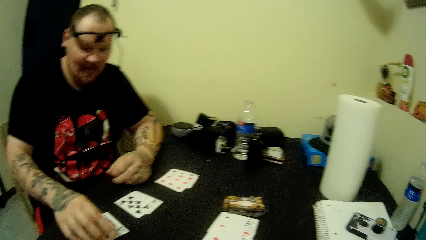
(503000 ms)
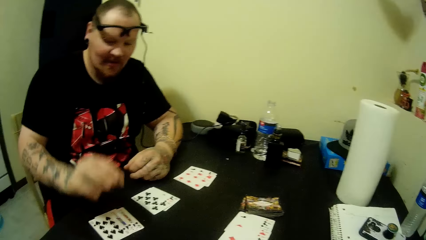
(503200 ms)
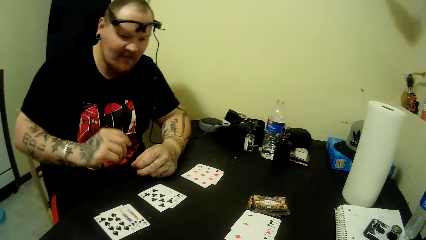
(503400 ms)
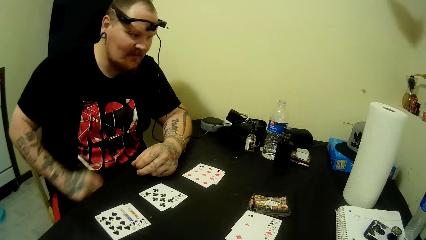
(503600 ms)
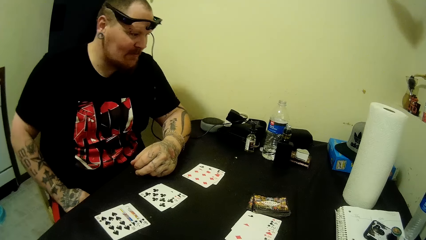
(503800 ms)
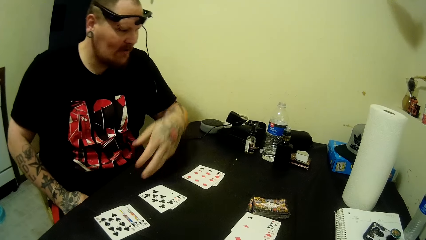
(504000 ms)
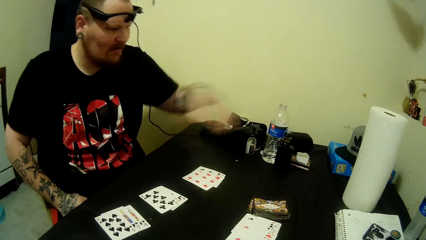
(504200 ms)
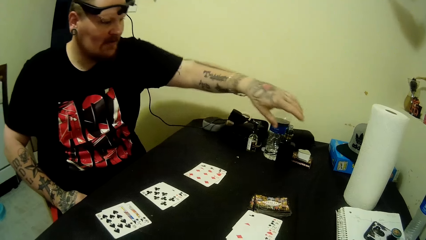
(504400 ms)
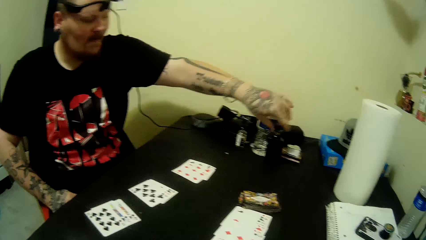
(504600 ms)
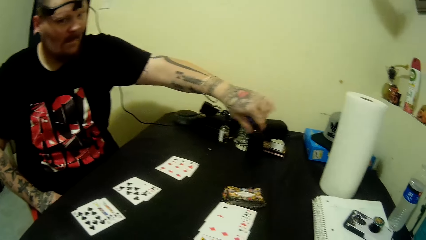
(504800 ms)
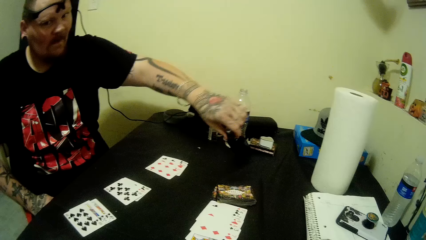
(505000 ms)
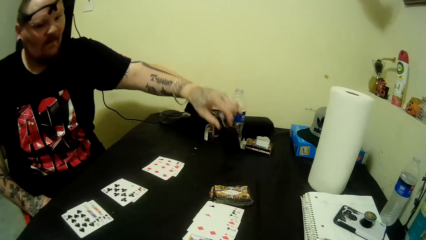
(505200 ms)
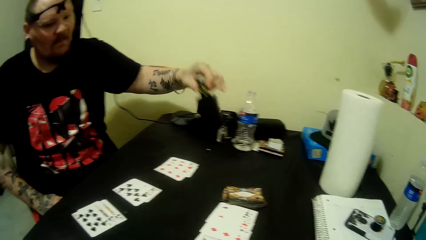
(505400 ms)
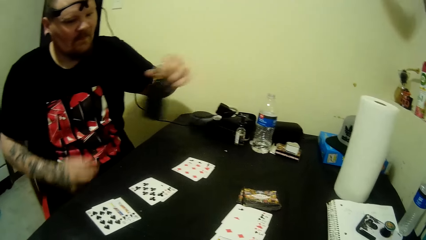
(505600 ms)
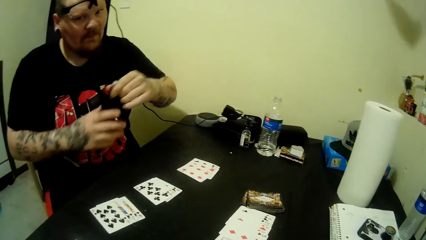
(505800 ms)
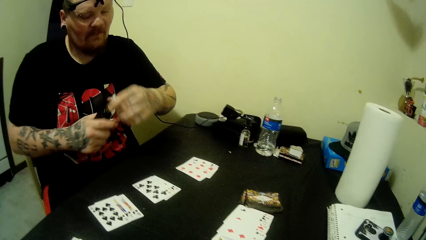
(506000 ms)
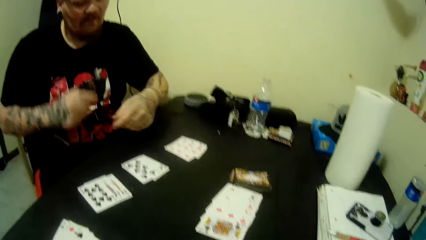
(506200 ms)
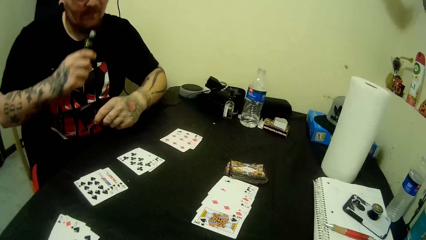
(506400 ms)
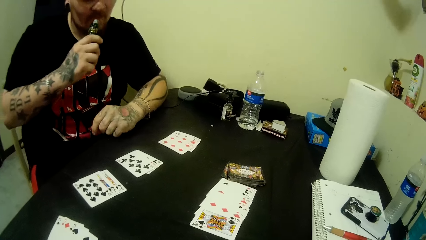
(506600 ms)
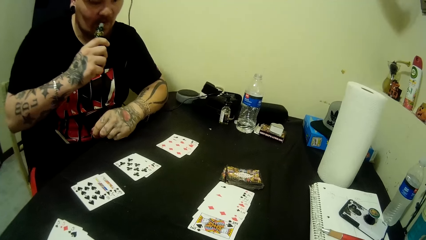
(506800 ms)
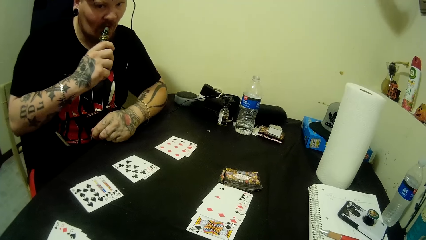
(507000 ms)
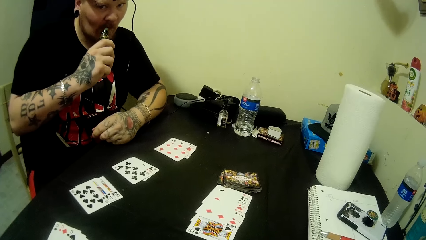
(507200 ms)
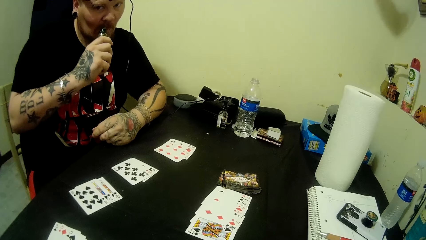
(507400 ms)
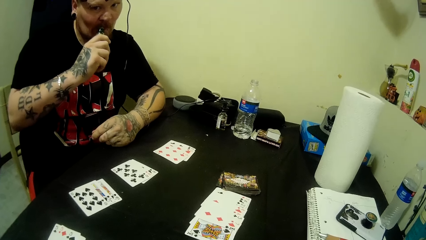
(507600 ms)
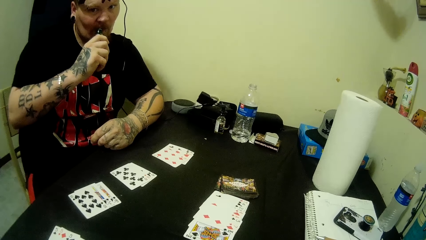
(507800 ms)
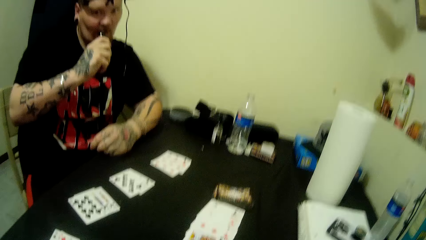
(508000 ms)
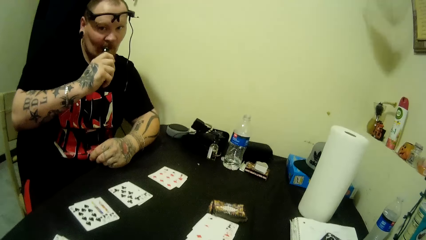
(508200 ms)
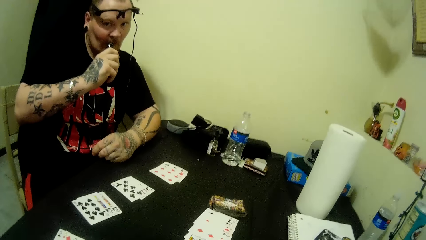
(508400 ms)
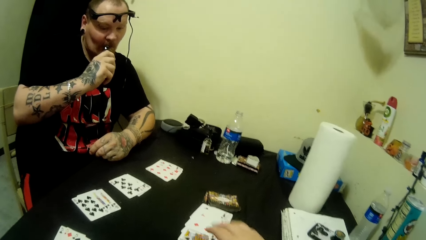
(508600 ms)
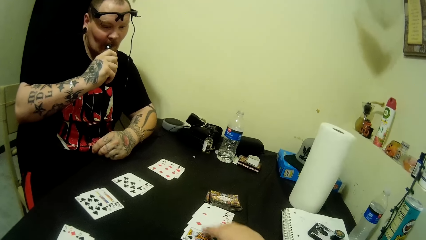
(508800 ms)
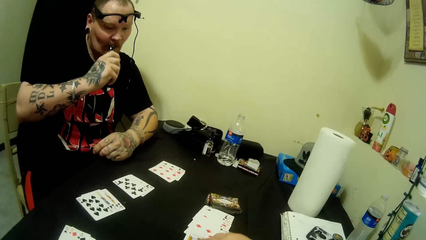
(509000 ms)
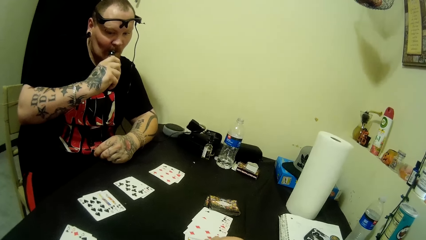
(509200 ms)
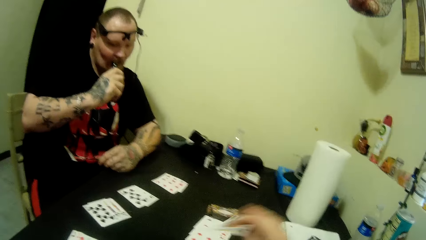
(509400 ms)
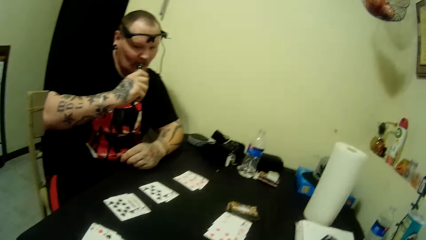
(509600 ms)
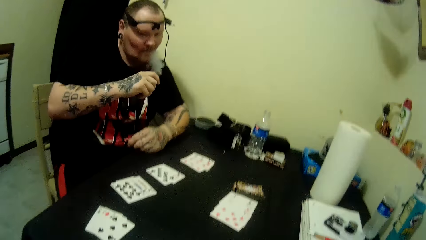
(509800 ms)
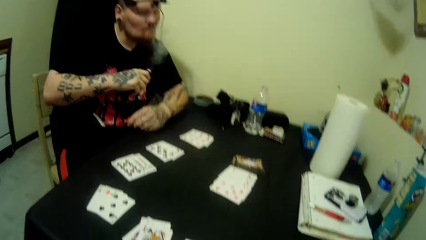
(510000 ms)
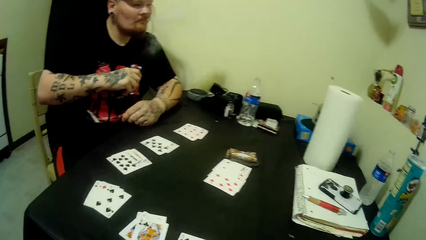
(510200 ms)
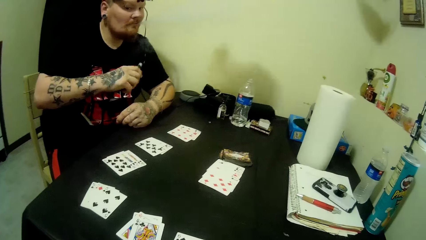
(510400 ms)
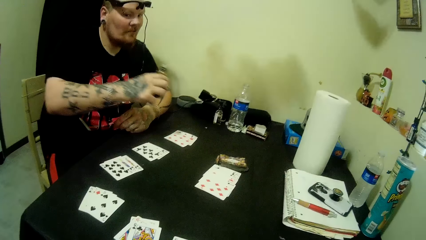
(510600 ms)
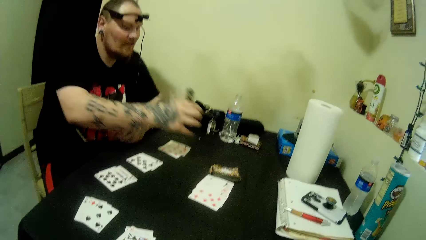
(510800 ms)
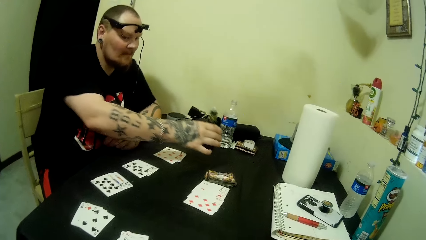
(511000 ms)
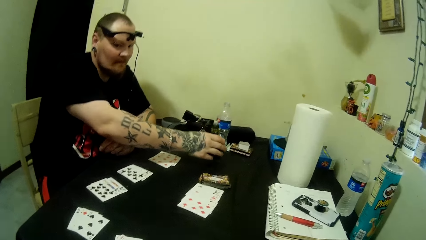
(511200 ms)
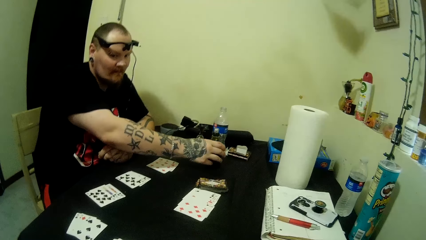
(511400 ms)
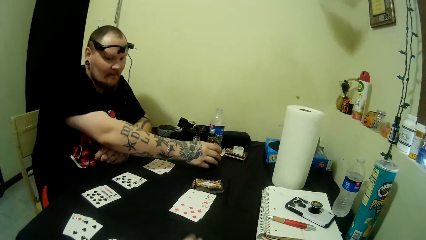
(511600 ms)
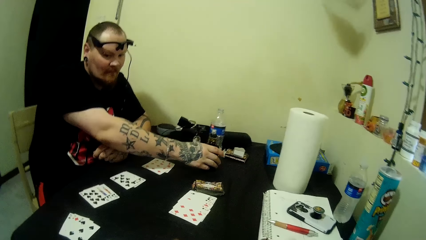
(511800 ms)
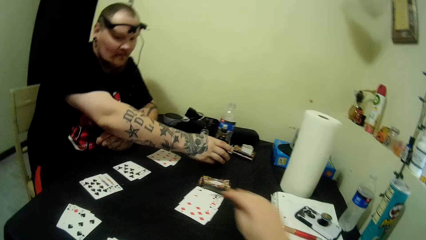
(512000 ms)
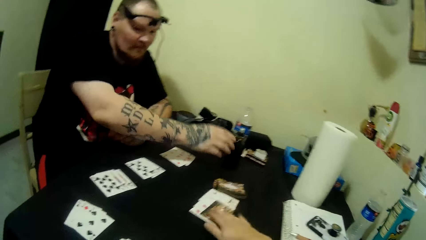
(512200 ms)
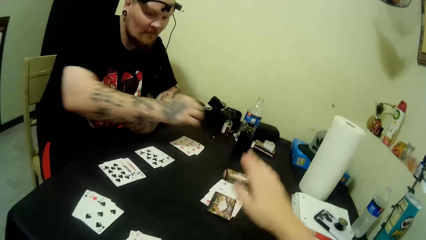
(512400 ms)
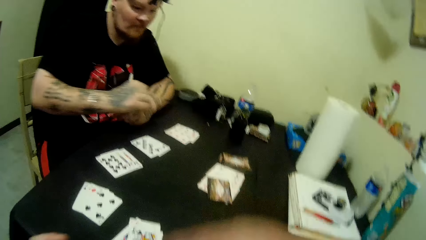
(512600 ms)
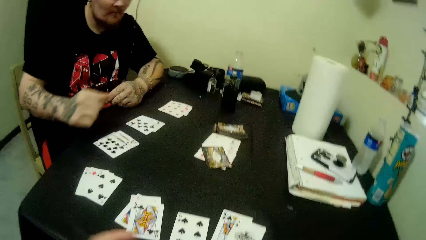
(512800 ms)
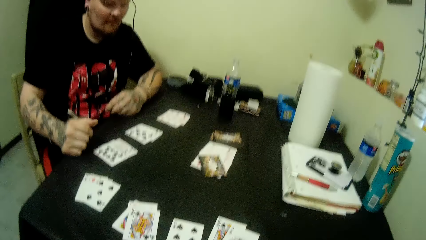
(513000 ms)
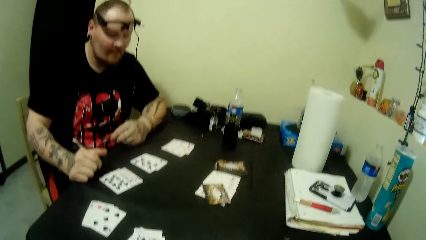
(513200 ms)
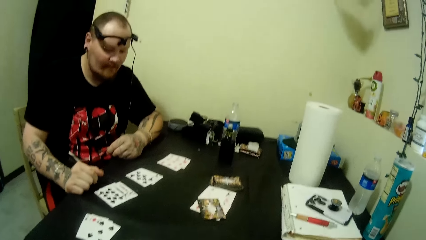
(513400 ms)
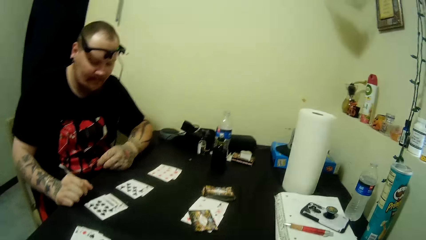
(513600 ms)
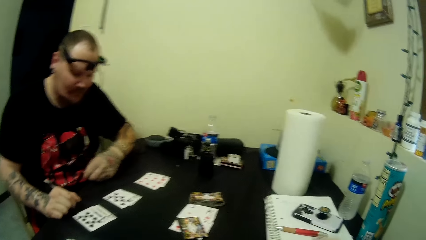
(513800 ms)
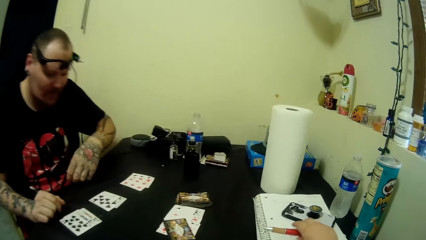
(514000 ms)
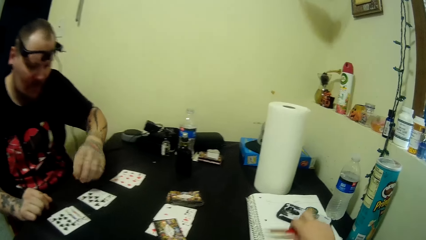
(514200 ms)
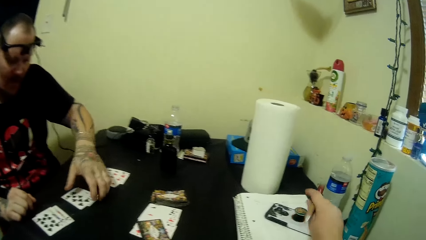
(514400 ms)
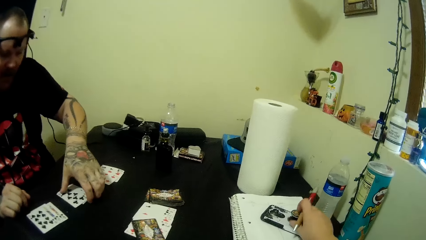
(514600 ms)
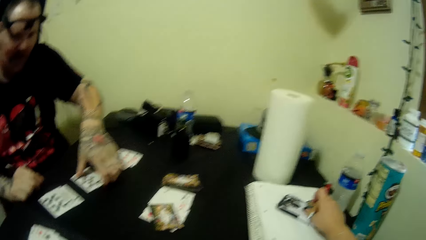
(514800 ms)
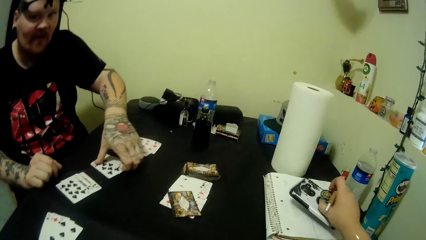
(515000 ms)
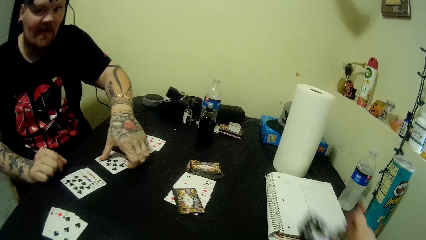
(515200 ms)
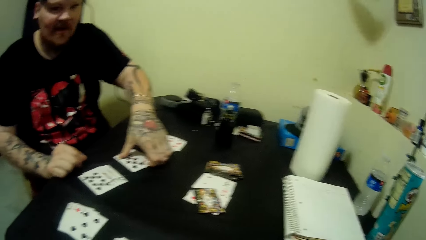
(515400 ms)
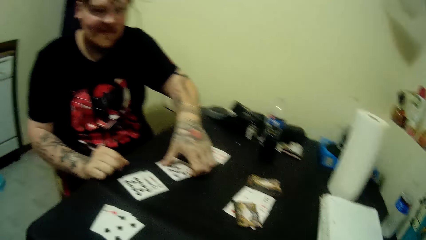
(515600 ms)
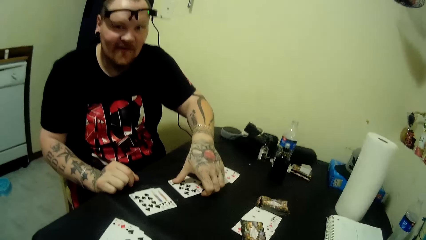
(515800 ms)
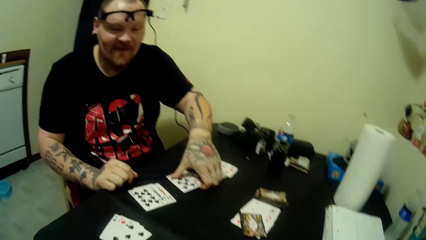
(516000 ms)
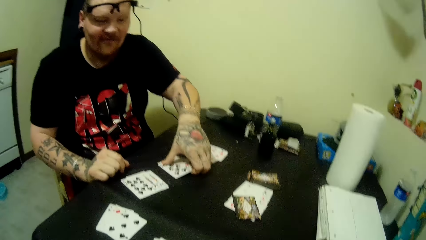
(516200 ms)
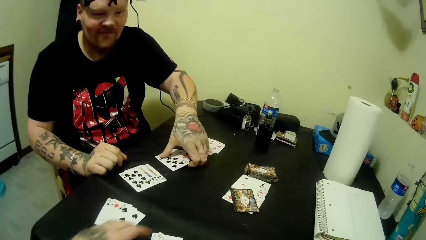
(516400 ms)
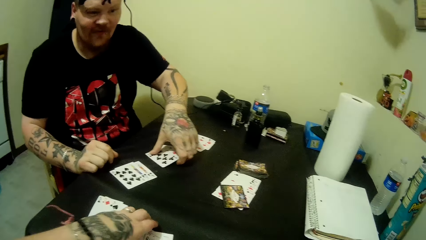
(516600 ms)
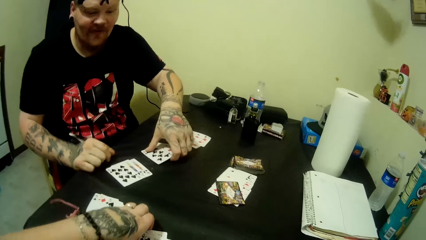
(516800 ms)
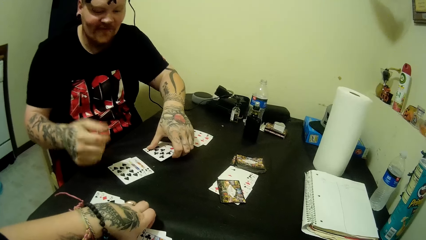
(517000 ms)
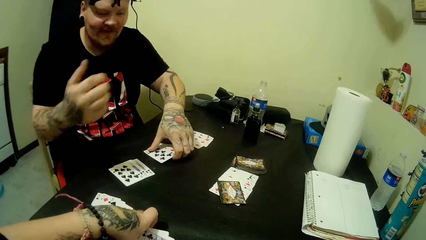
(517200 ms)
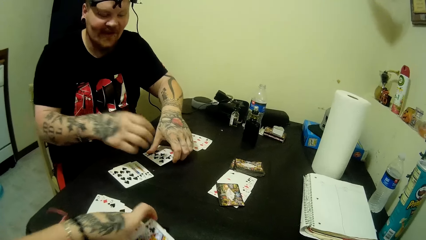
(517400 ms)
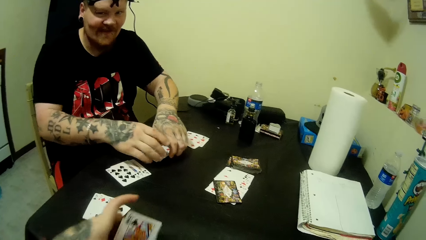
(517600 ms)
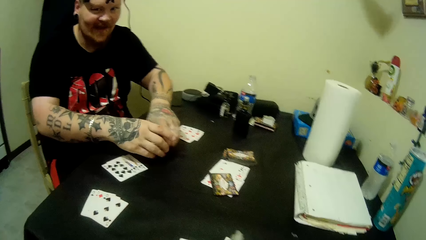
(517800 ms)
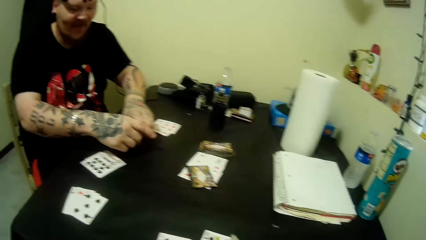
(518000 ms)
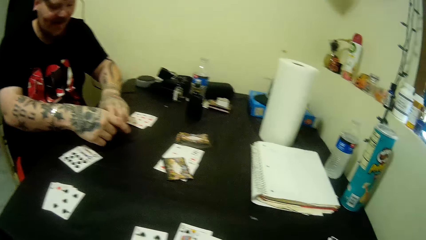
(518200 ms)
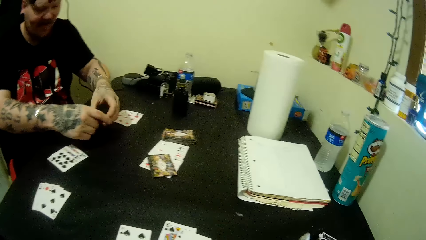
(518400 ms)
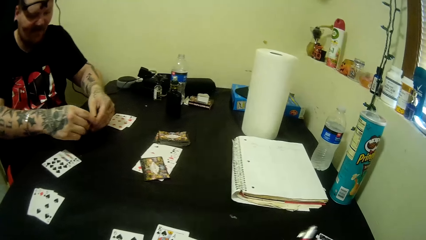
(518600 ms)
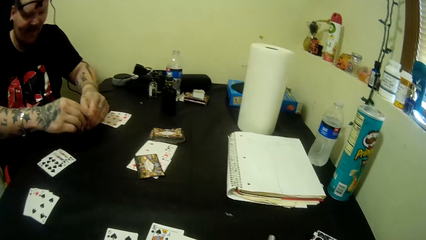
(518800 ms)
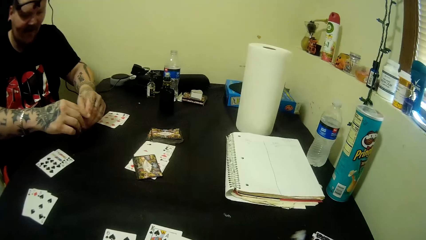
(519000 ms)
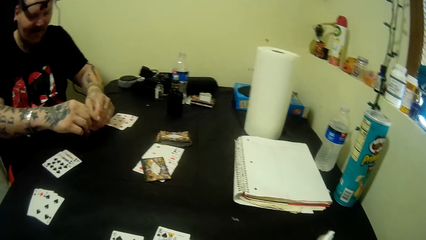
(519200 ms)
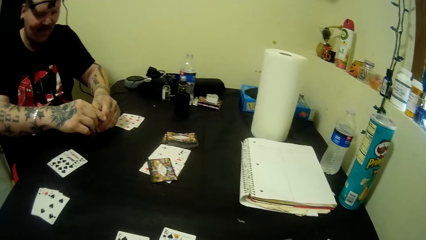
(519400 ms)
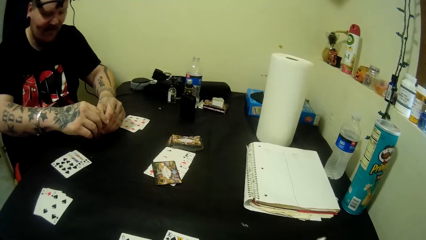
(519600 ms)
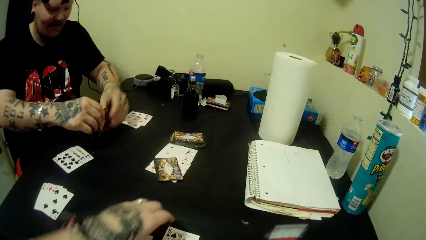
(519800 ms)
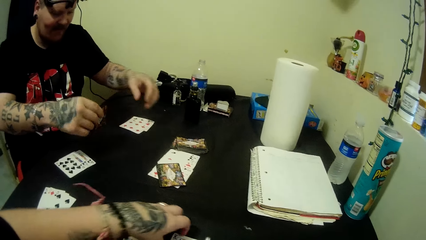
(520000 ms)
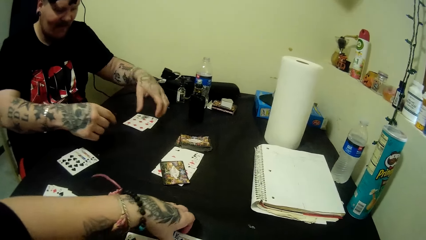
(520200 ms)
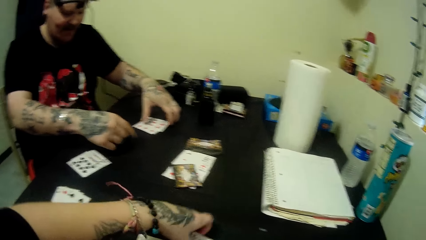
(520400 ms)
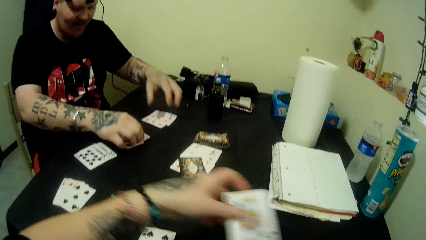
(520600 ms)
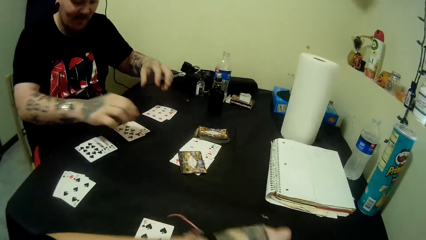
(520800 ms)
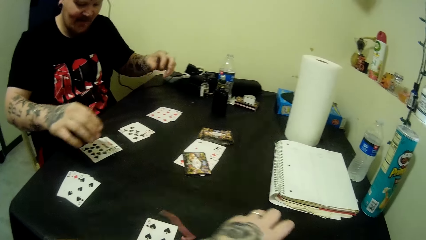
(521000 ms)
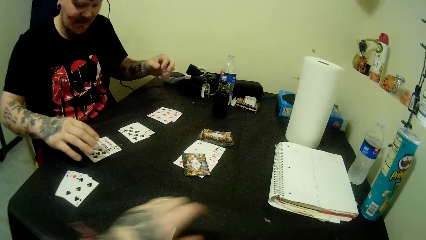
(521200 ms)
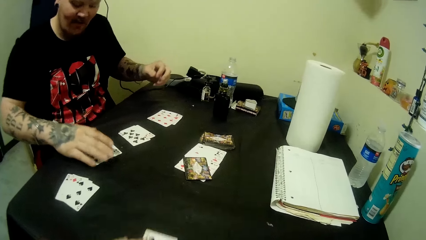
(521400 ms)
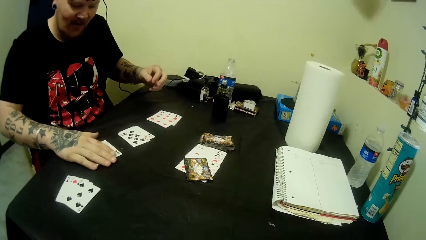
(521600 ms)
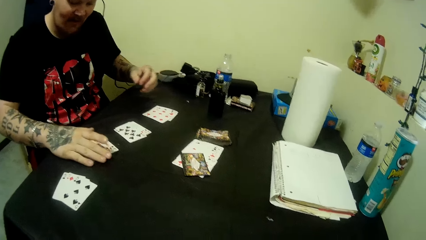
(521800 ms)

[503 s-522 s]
The man drops the card on the table. He picks up the smoke pipe from the table. The camera wearer picks up the shisha. The man smokes from the smoke pipe. The camera wearer drops the smoke pipe on the table. They drop a card on the table. They pick a phone from a book on the table. They hold the pen. They pack some cards from the table. The man picks some cards from the table. The camera wearer packs other cards from the table.
